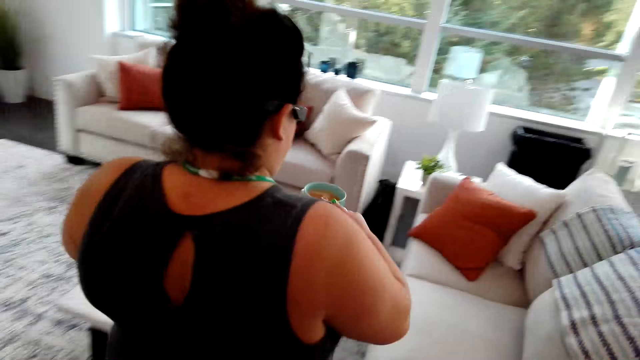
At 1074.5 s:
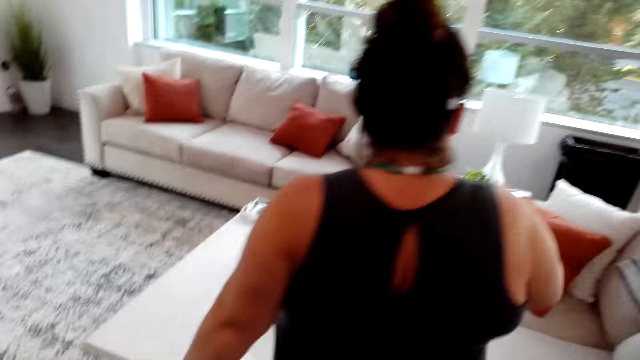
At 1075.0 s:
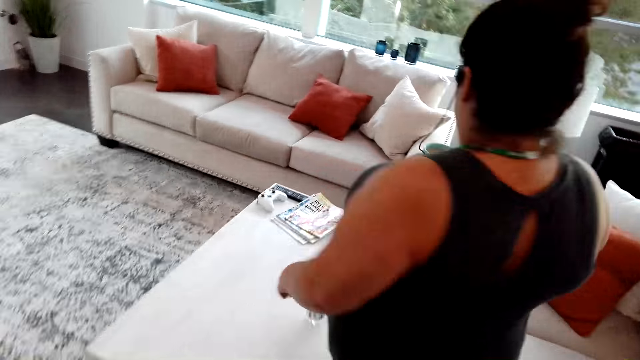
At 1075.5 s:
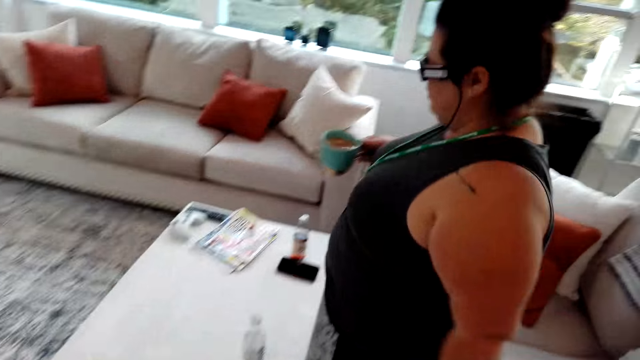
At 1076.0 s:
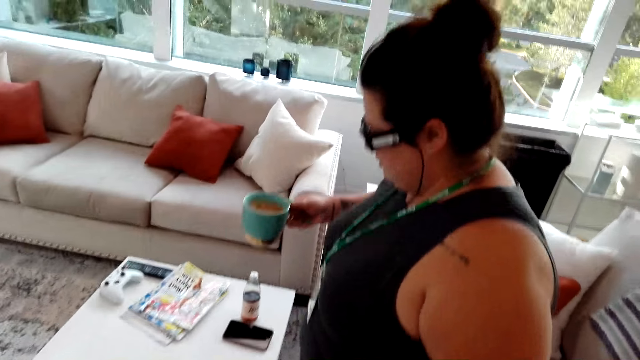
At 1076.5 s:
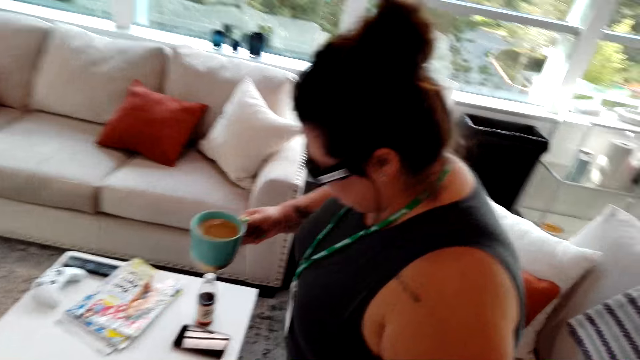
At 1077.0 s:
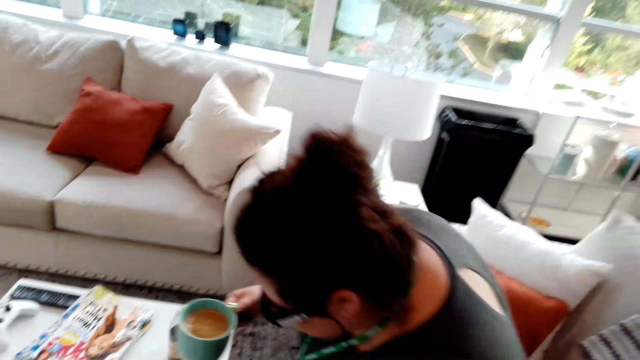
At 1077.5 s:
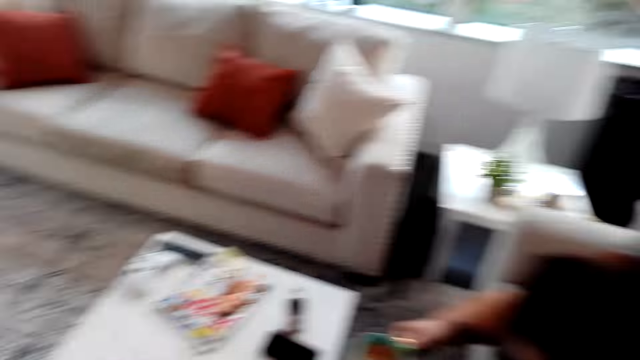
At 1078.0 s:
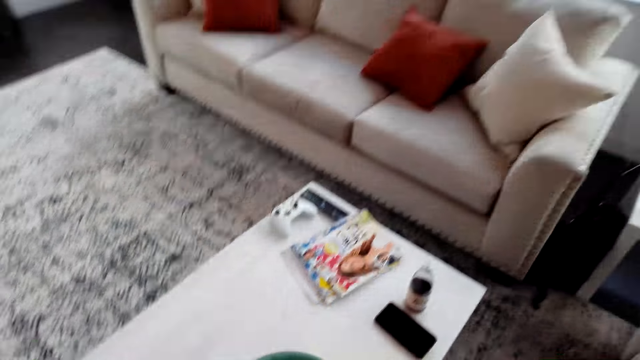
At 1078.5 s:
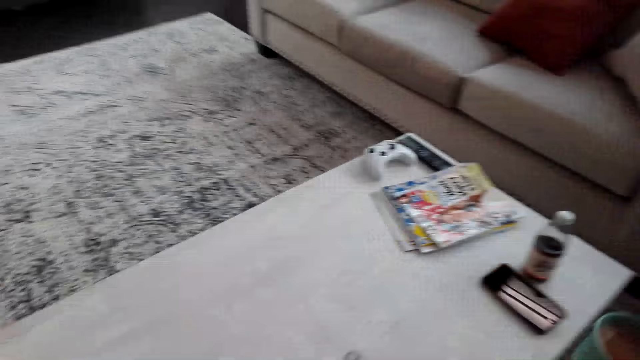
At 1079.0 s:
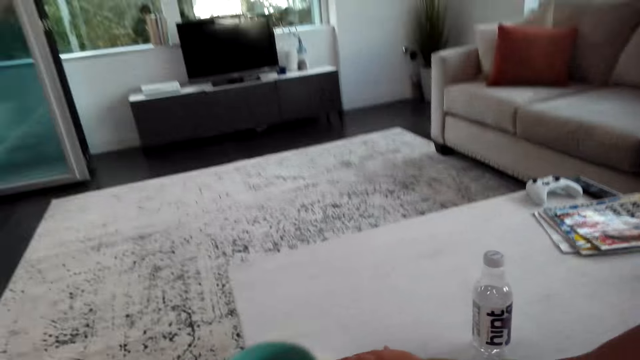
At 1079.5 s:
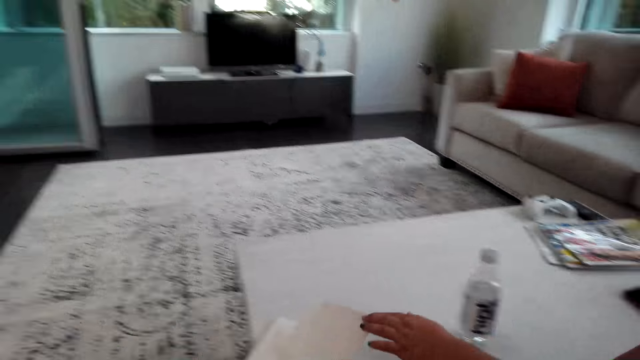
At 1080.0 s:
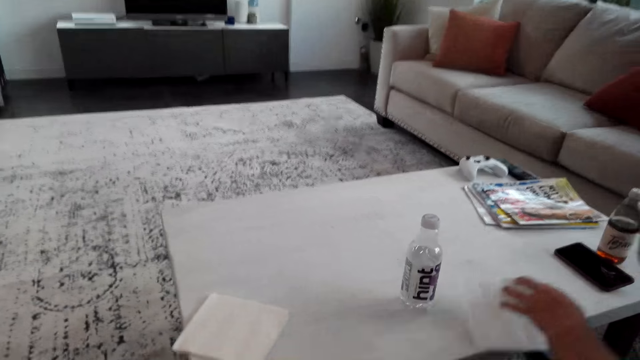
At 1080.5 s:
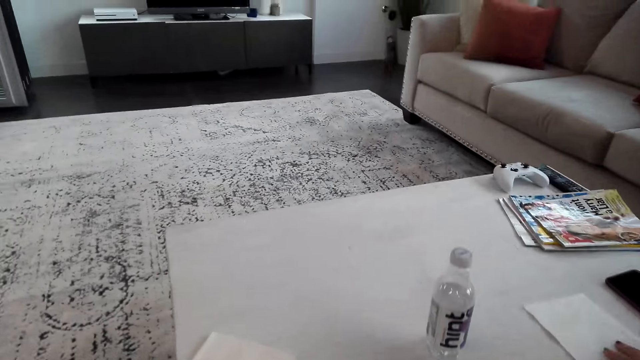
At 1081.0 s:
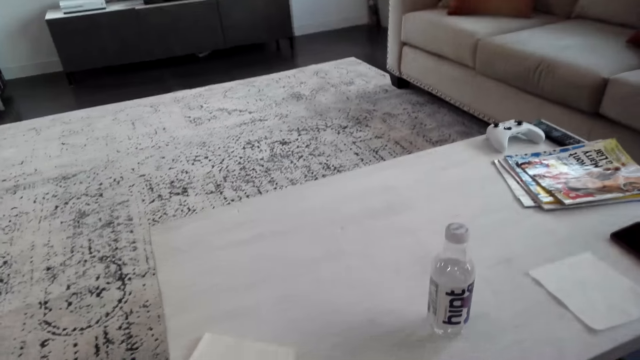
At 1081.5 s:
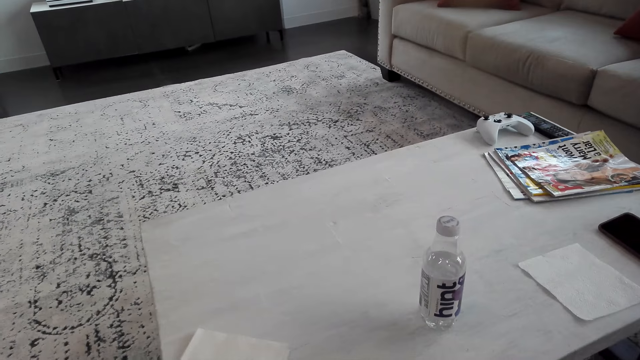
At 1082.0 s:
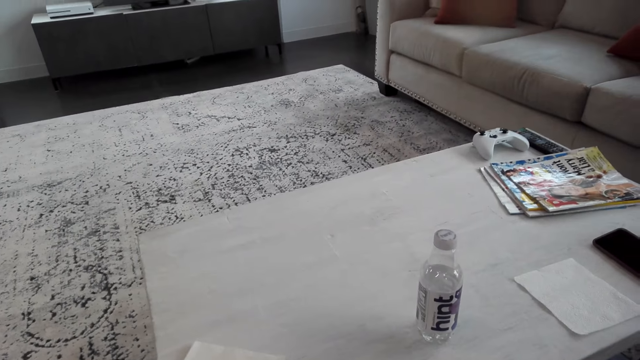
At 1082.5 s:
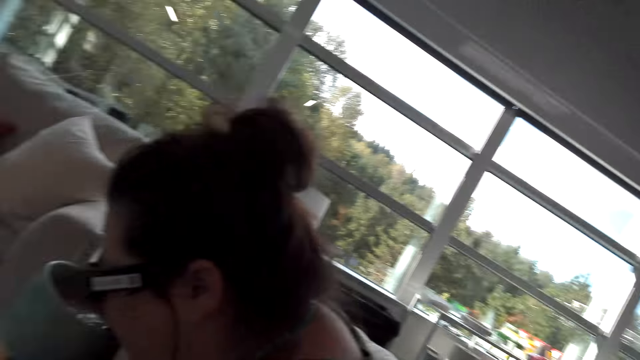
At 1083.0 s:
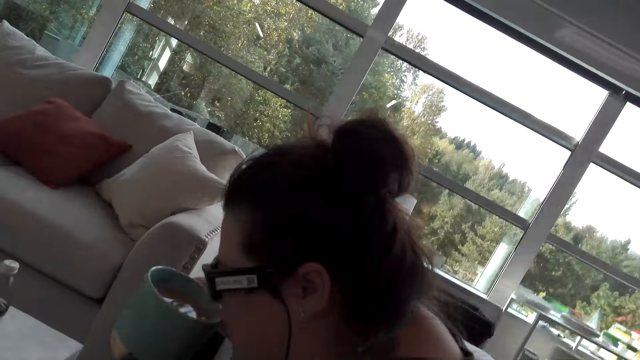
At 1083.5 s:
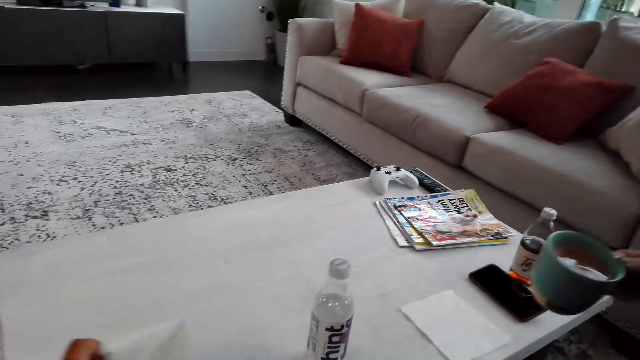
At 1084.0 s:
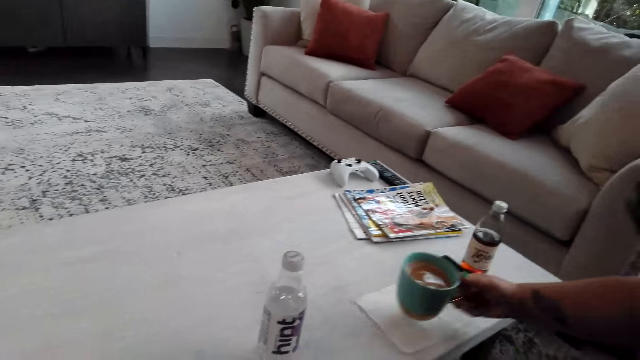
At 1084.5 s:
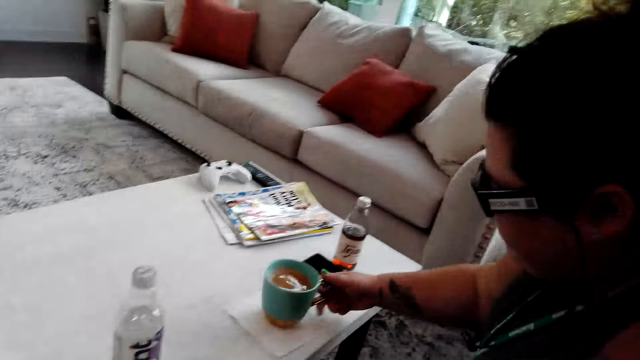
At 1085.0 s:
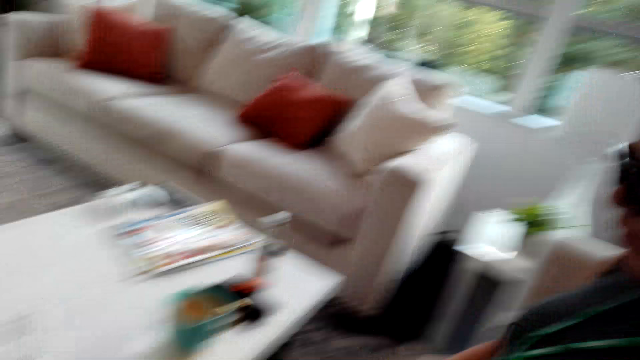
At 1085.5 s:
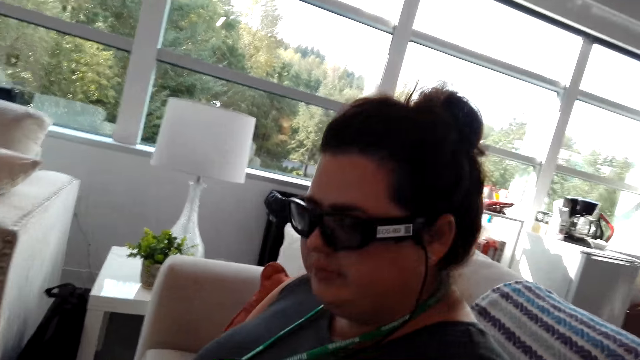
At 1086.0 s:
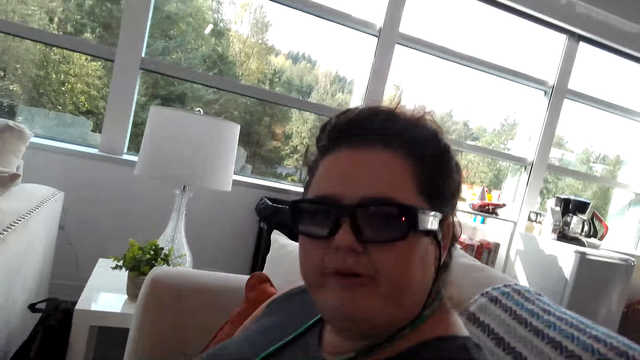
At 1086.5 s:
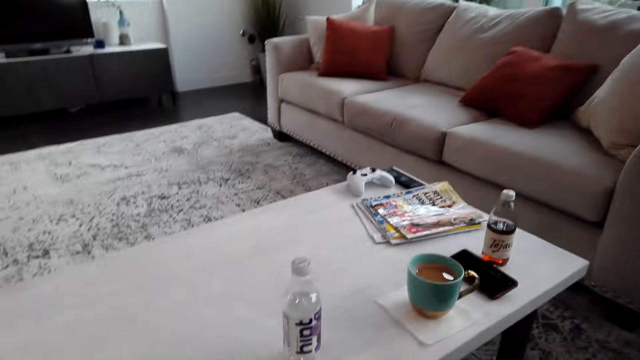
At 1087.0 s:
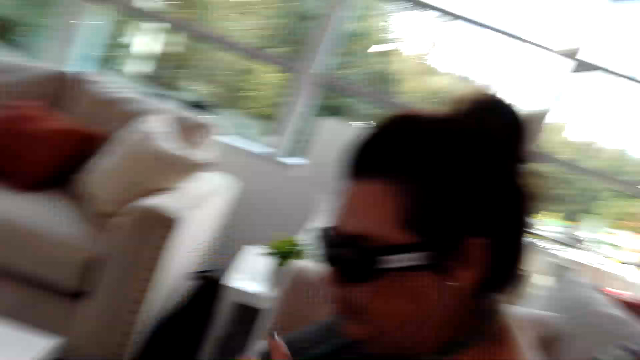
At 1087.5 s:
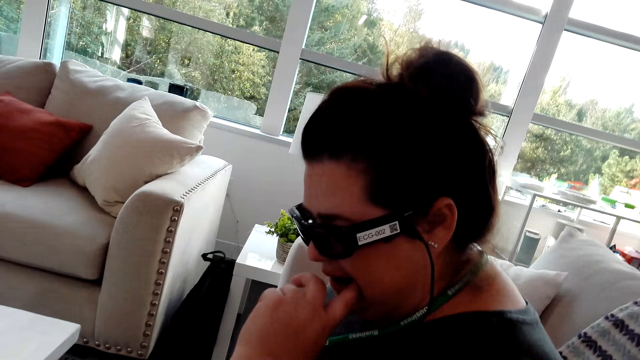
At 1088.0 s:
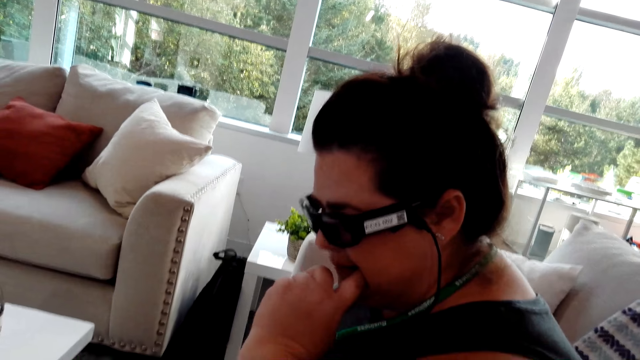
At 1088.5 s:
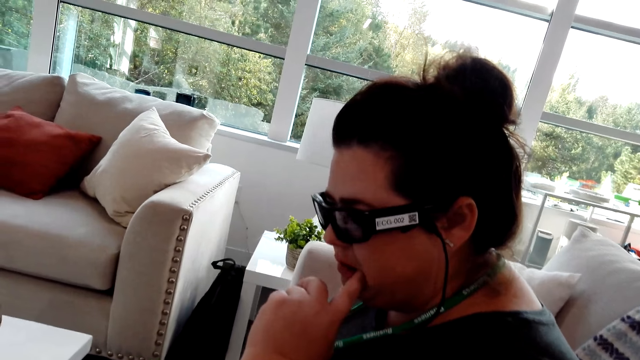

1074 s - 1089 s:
A woman sits down on the couch. The camera wearer sits on the couch. The woman sips the tea and puts the cup of tea on the table. The camera wearer puts the cup of coffee on the table. The woman converses with another woman.

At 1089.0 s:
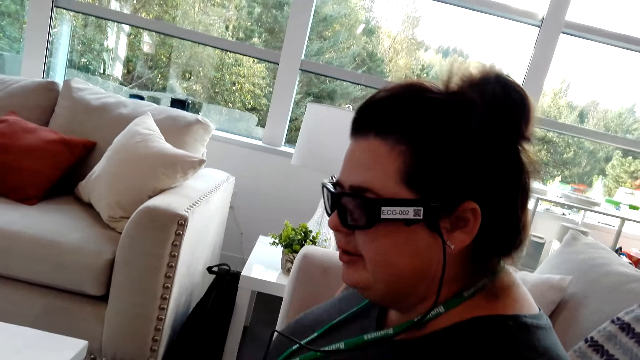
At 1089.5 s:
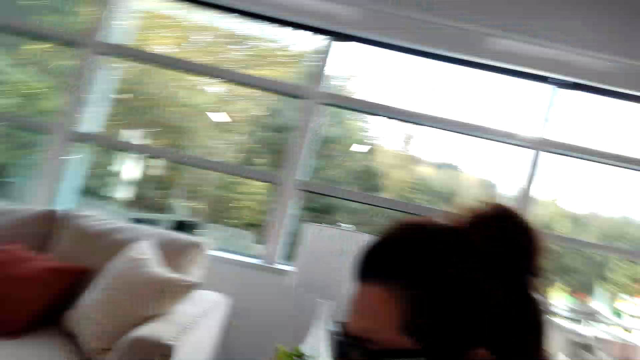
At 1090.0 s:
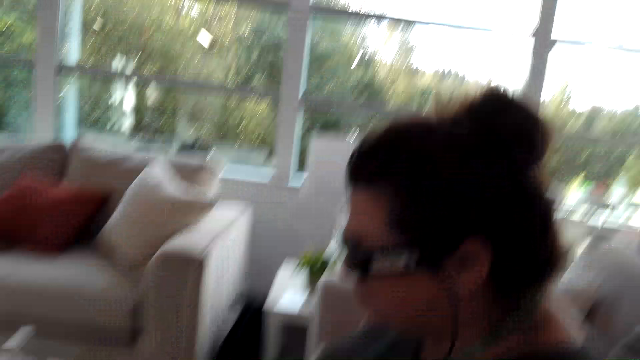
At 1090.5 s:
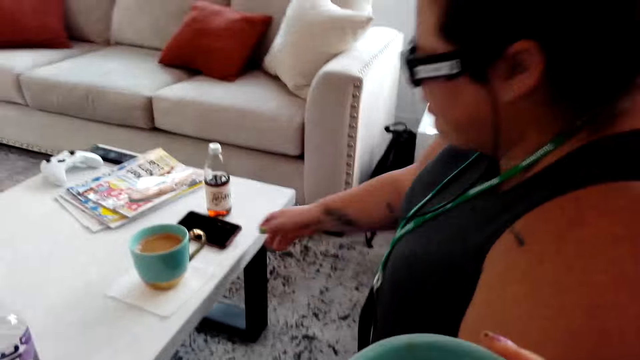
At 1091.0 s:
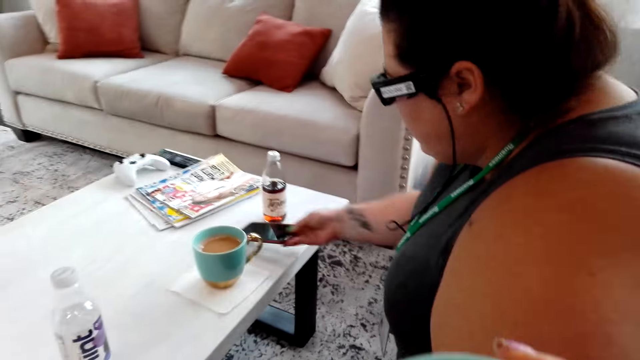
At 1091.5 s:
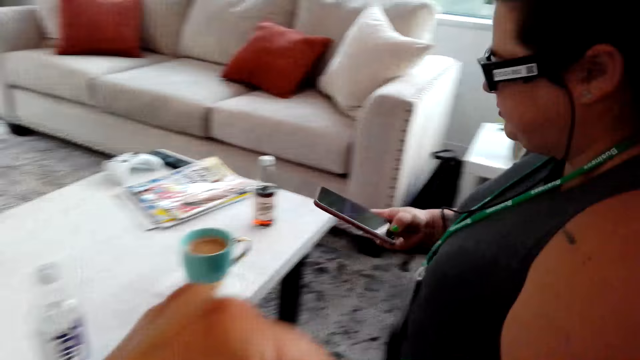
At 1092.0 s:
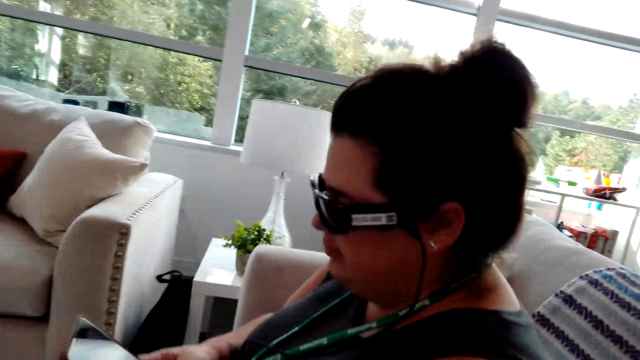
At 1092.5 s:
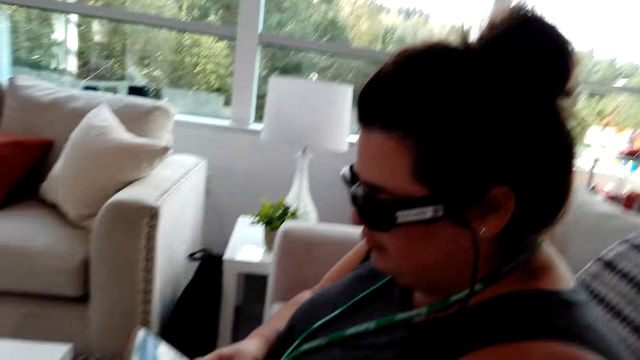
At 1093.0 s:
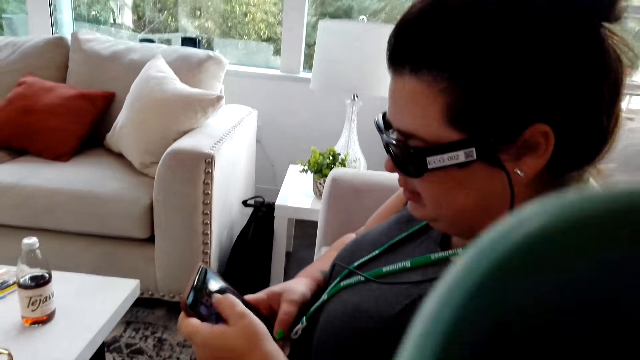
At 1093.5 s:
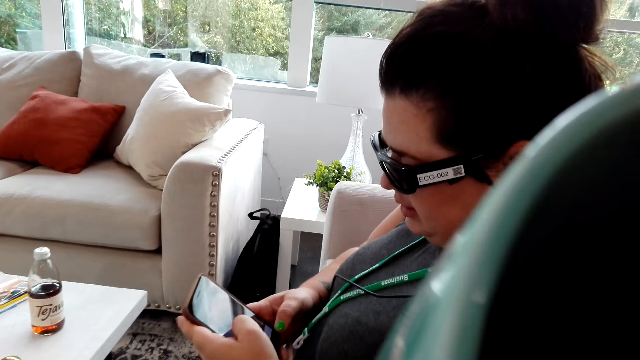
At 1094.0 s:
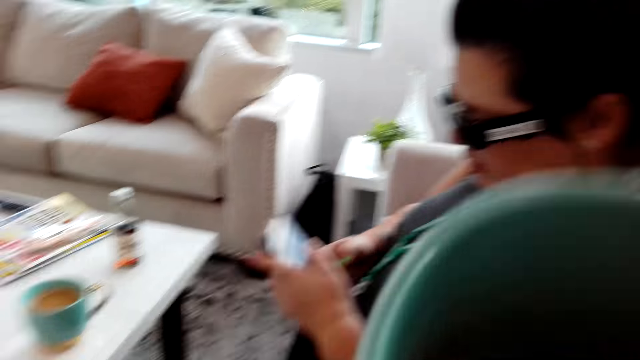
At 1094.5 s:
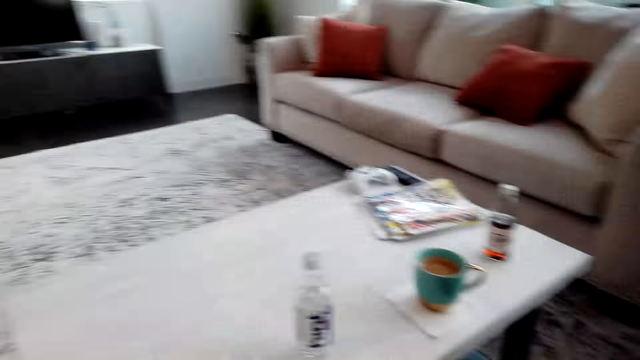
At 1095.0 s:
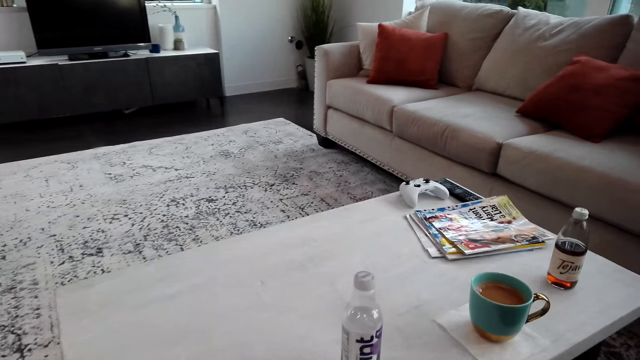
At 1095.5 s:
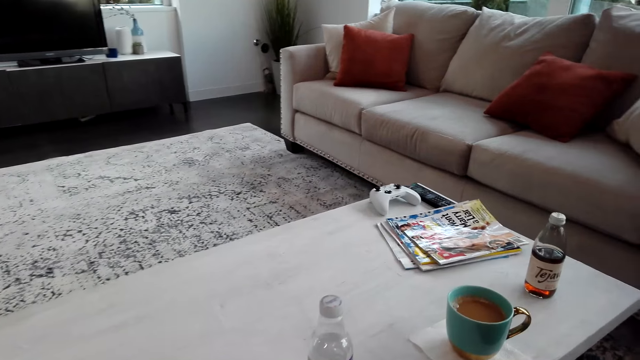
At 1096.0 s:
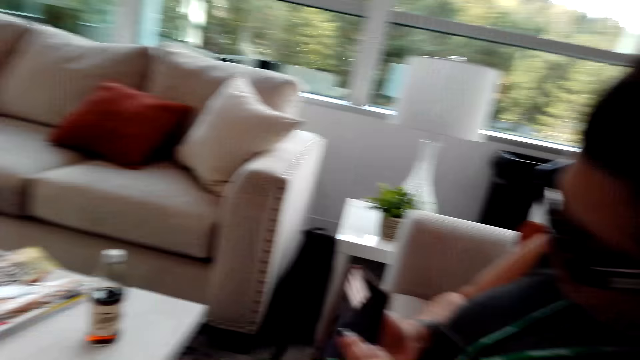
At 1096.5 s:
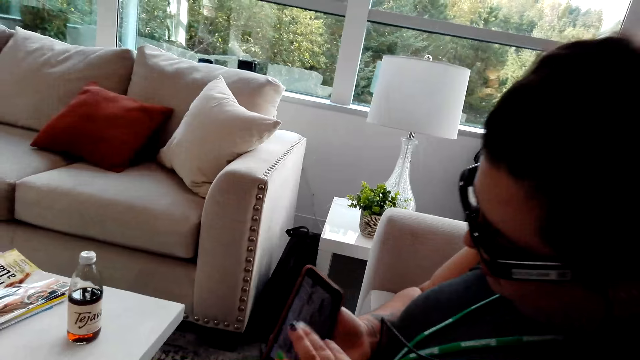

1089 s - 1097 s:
A woman picks up the phone from the table. Another woman walks with a cup of tea to the dining room. The camera wearer drinks coffee. The first woman dials the phone.
